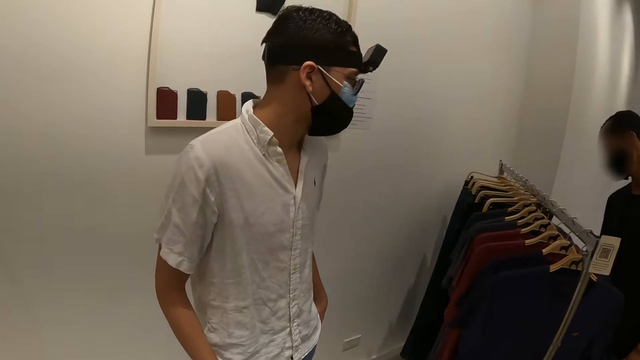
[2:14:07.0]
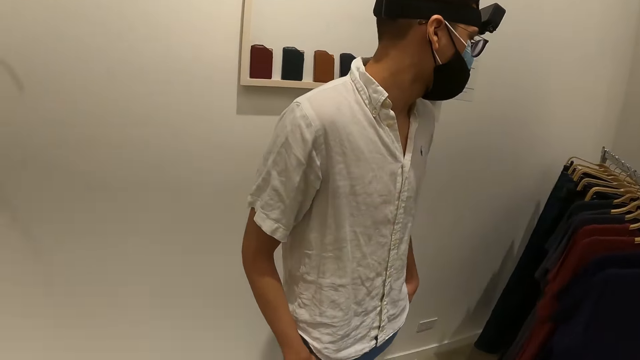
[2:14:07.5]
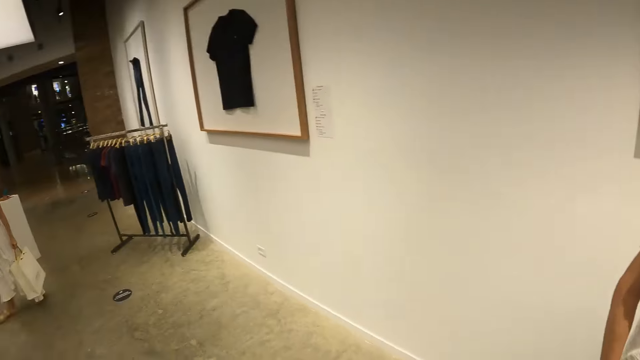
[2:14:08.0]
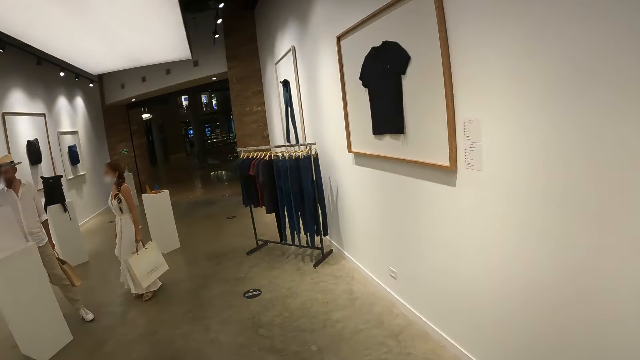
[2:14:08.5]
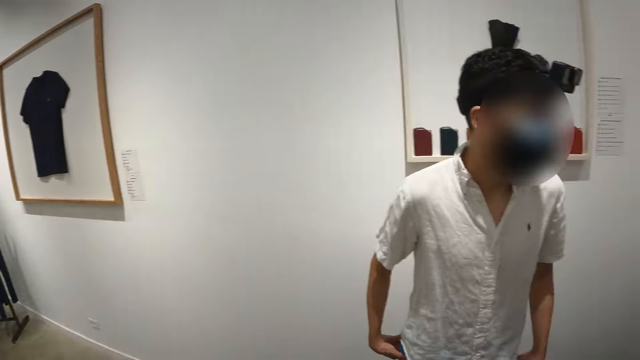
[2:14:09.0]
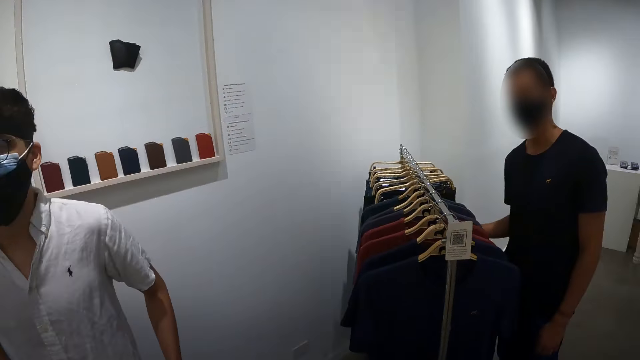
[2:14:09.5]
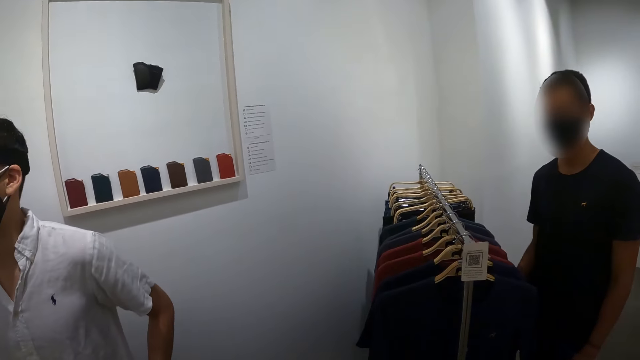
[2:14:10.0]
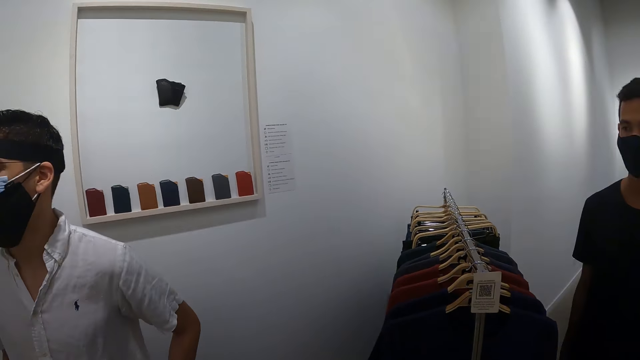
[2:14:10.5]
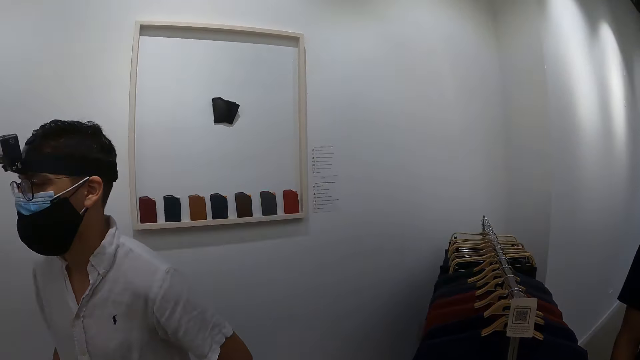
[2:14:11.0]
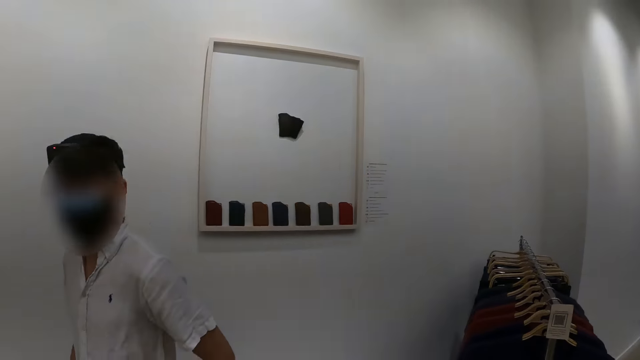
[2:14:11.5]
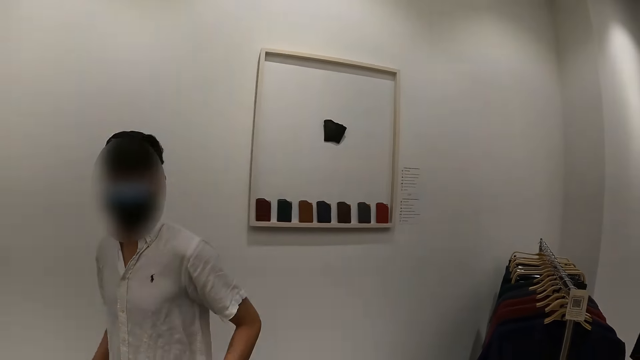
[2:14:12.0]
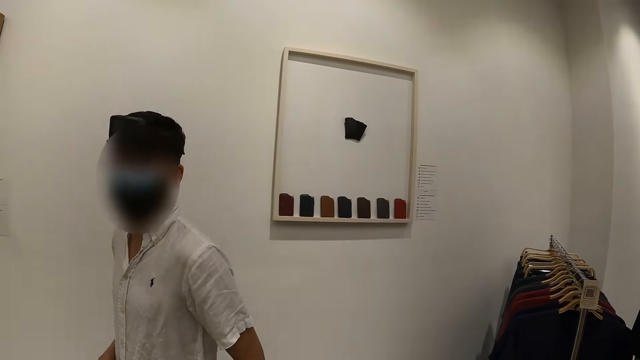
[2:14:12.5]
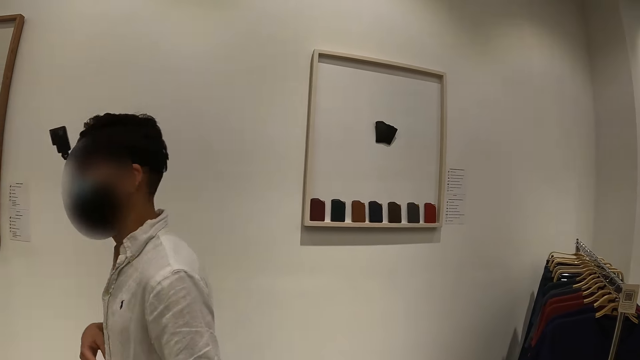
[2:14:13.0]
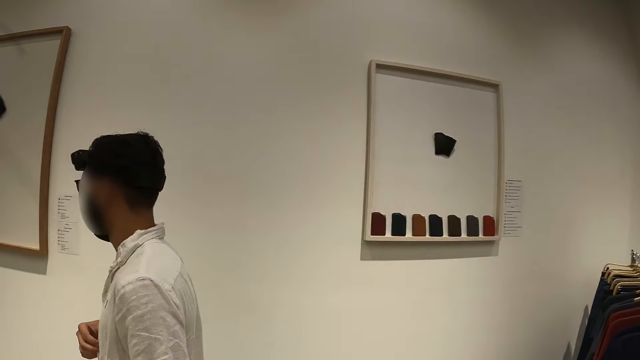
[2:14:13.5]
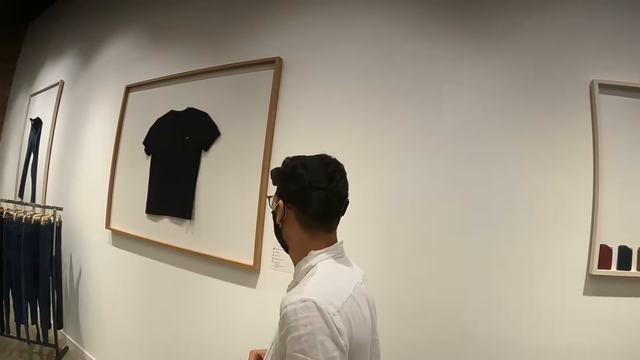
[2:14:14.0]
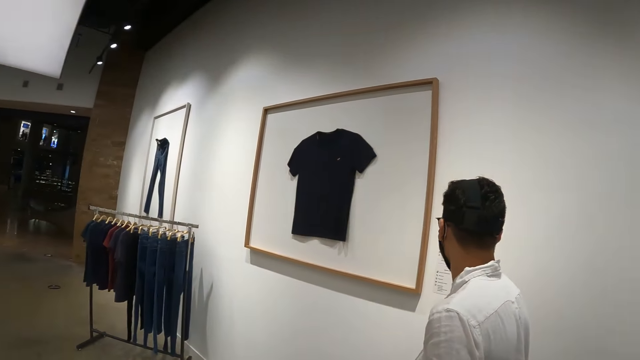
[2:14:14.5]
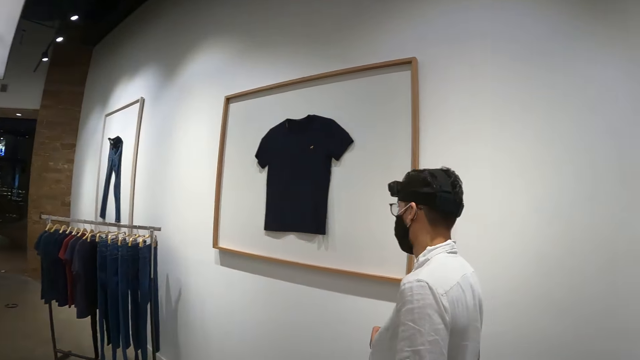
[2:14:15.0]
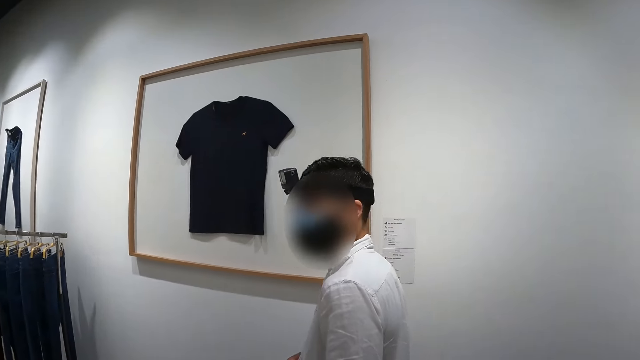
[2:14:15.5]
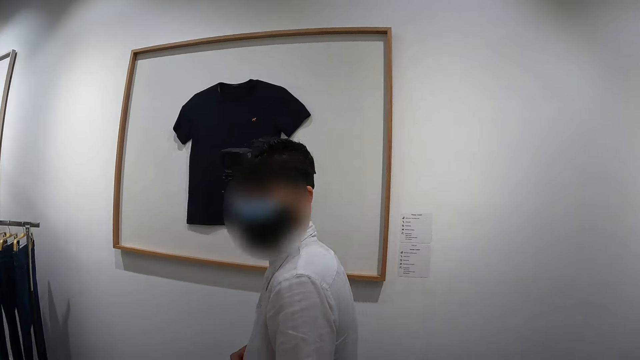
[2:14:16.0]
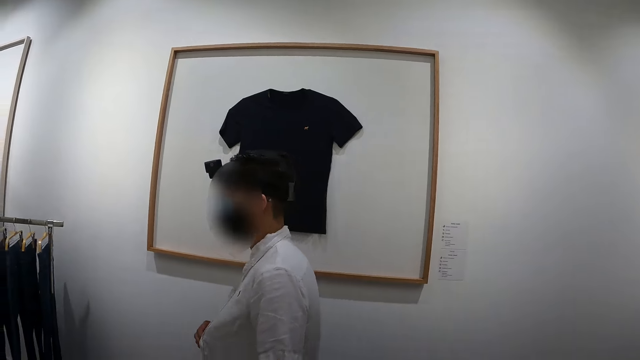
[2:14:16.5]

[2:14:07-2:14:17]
The camera wearer looks around. They interact with a man. The man touches his shirt with his right hand.

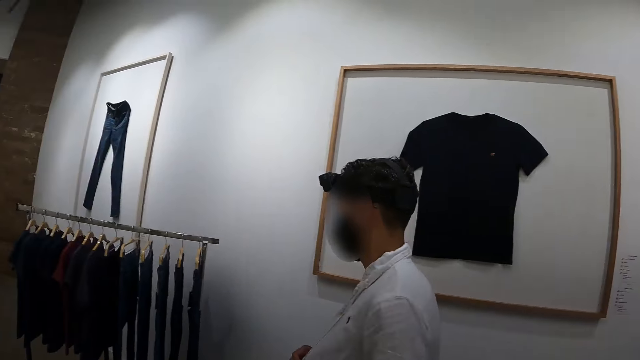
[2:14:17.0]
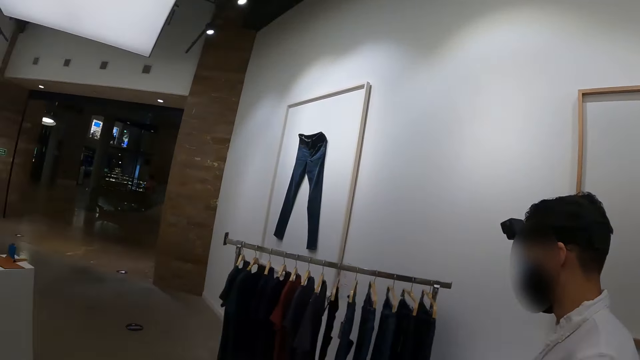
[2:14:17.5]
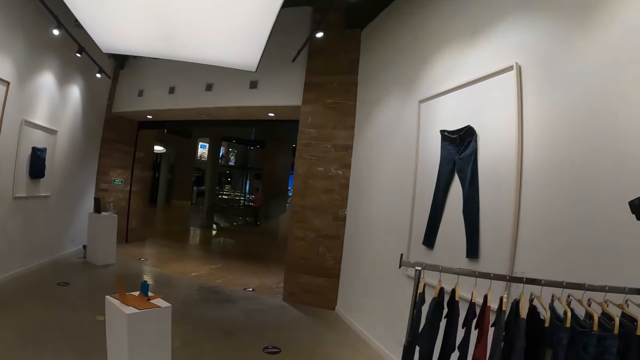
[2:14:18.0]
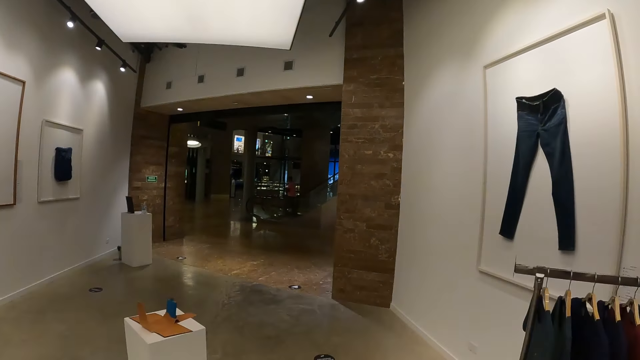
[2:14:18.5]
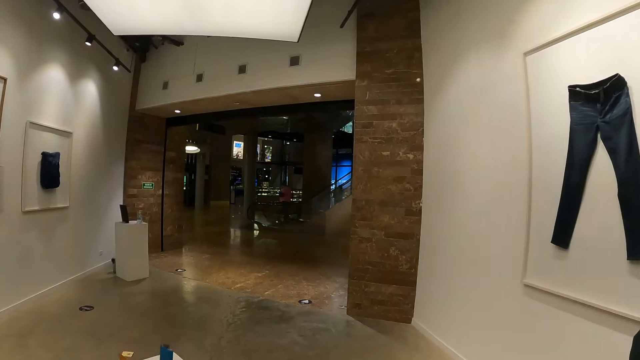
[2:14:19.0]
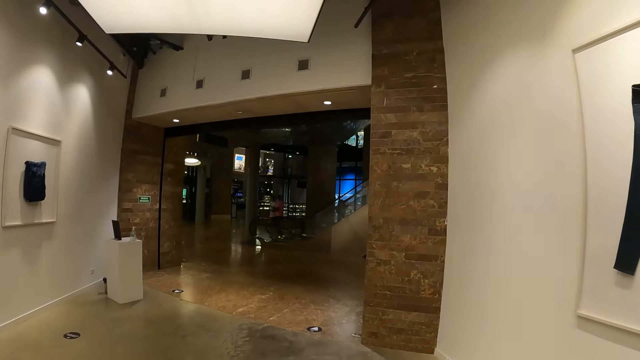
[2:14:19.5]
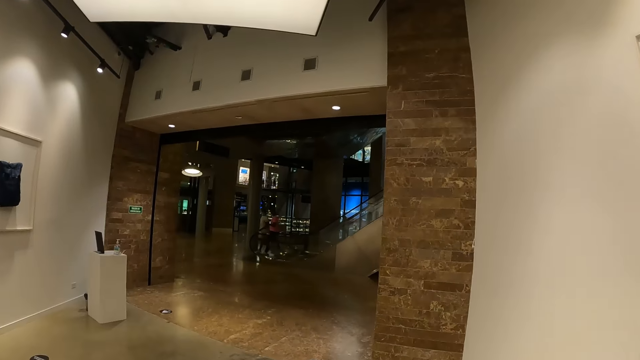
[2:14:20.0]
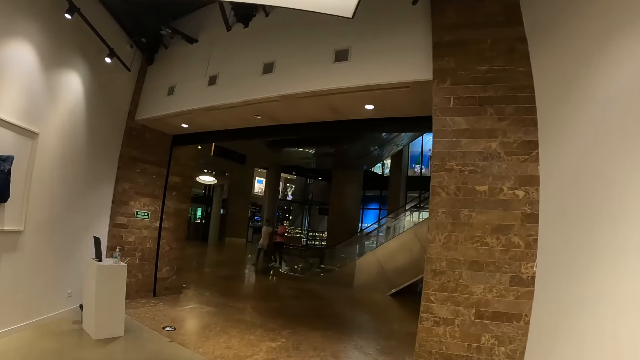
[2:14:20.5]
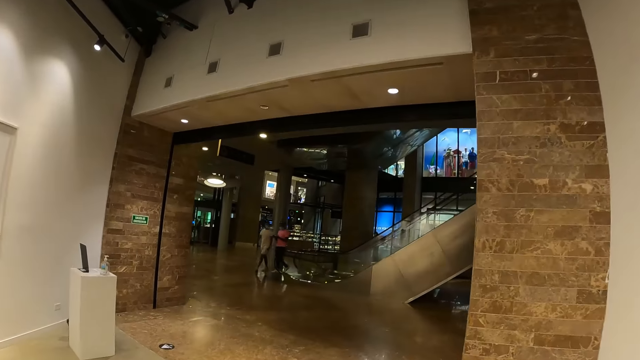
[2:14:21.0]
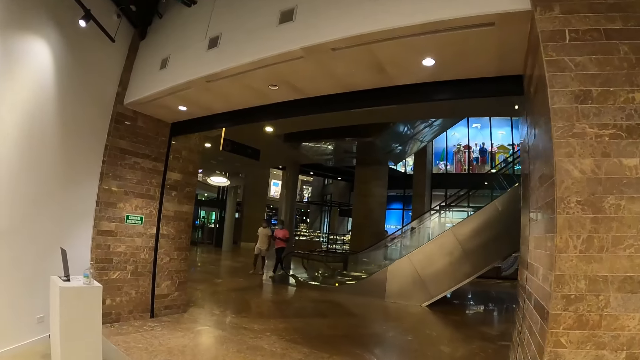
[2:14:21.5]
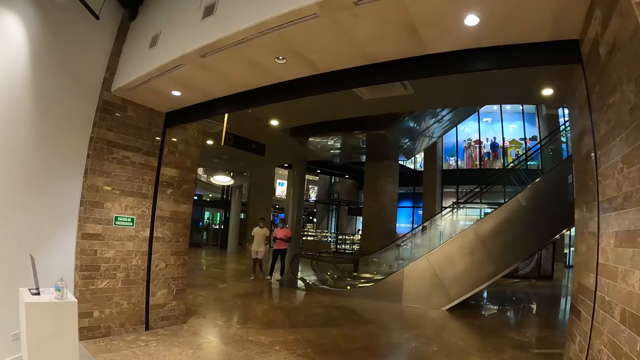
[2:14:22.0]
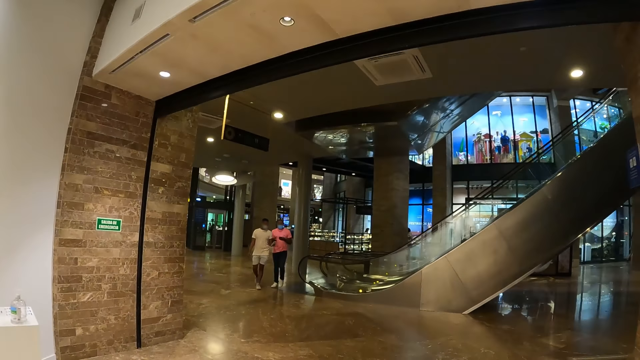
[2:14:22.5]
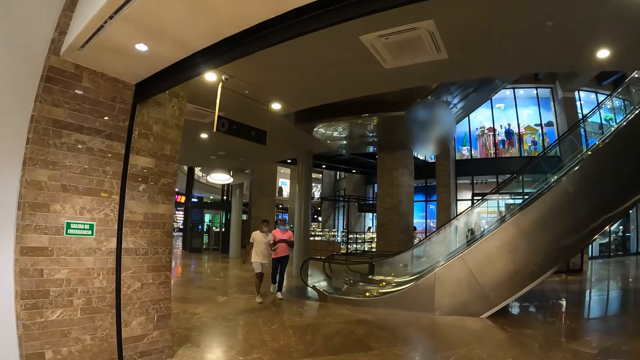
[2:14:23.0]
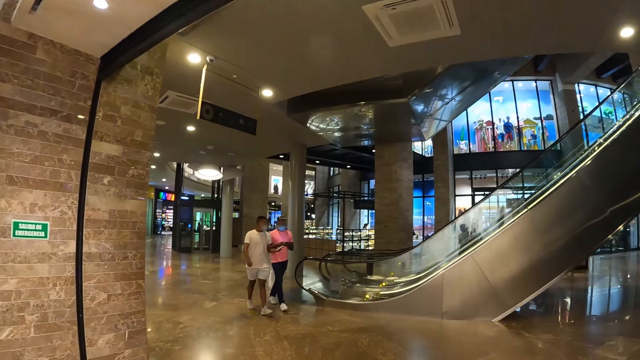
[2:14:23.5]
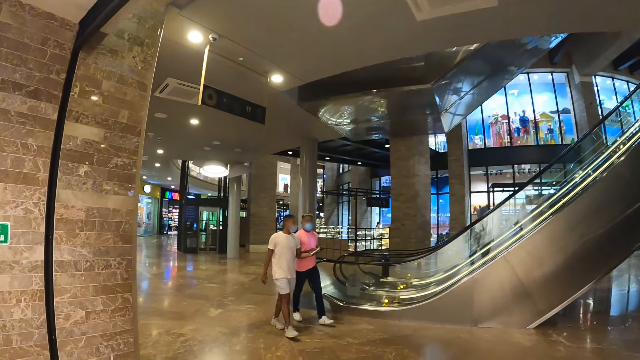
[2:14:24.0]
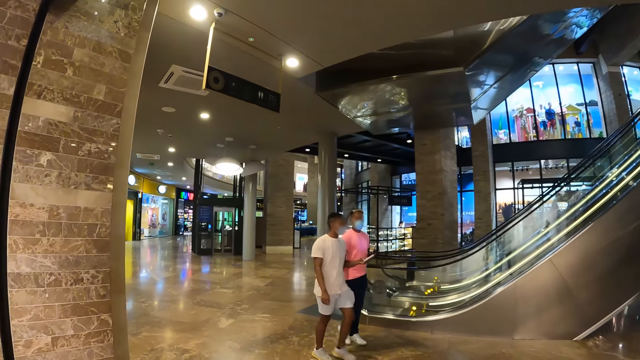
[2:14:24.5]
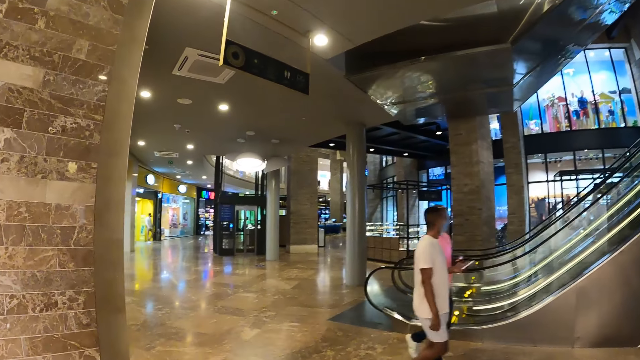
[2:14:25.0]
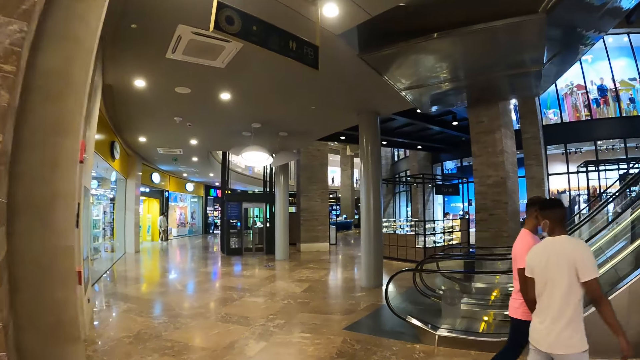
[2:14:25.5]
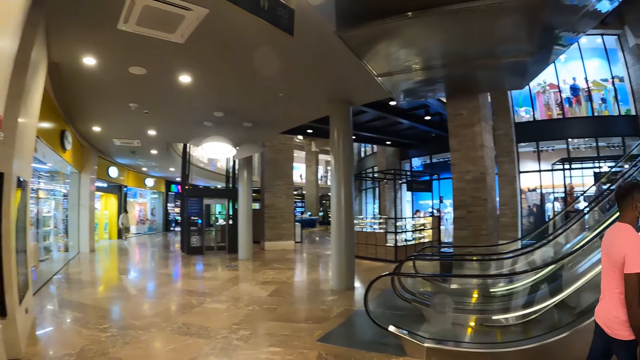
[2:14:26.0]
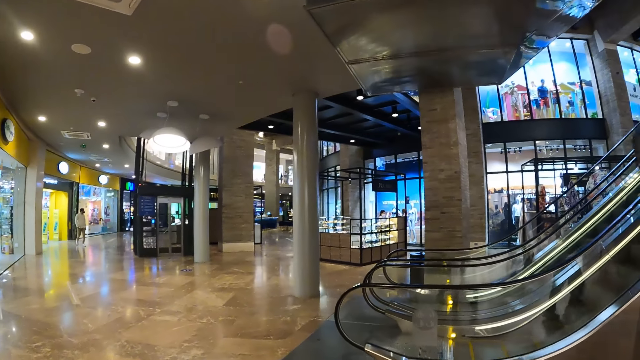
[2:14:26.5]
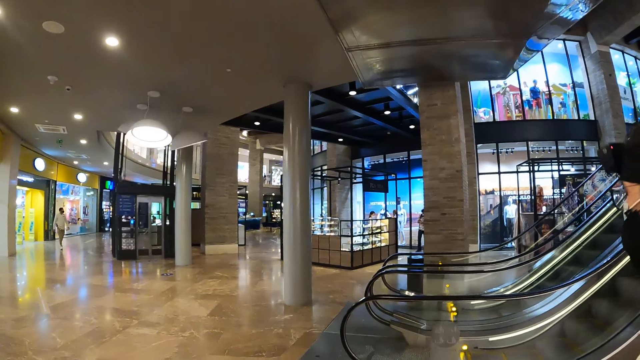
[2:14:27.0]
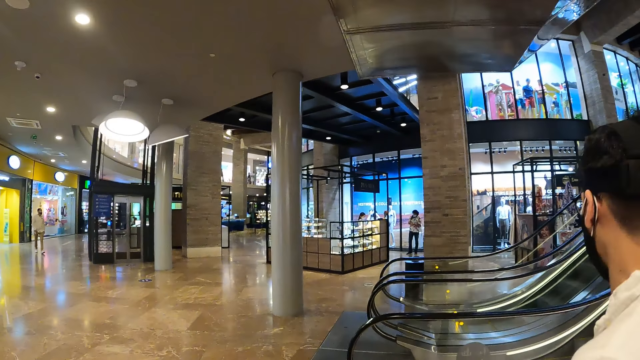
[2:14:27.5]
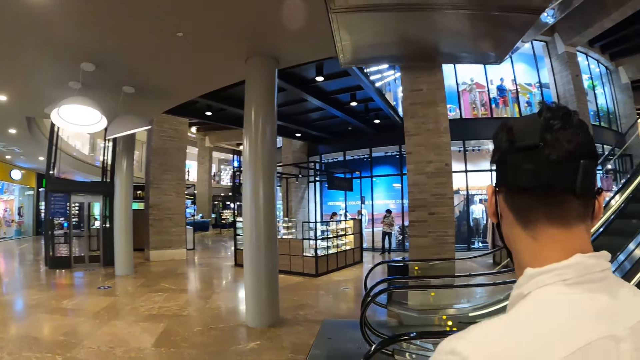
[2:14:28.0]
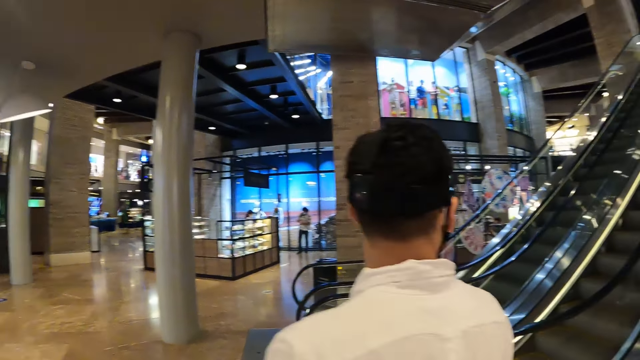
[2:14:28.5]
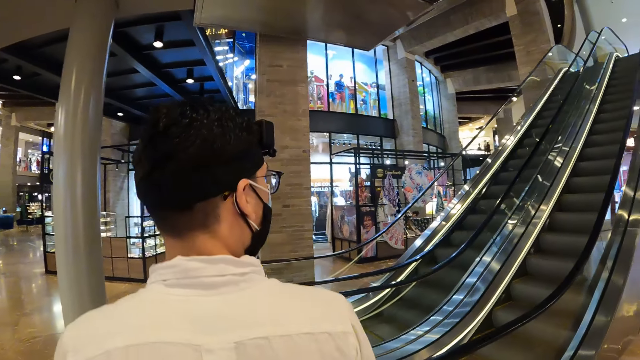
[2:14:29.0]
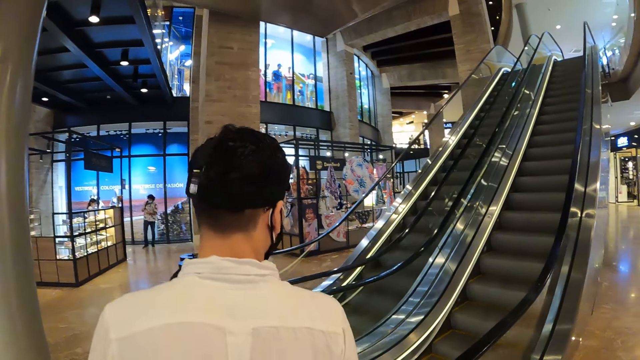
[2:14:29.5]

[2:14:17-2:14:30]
The camera wearer walks with a man towards the exit of the augmented store.
